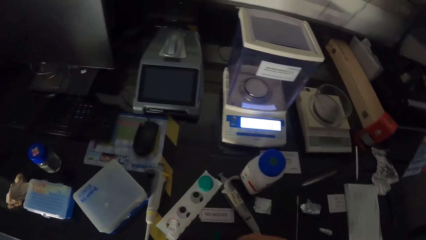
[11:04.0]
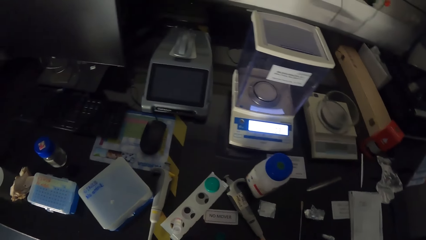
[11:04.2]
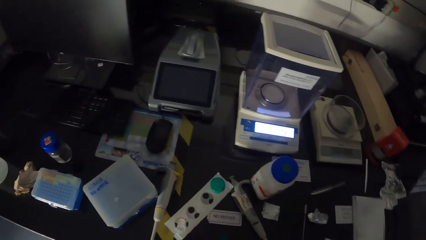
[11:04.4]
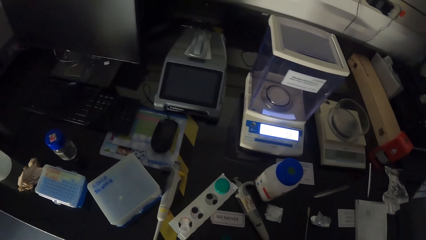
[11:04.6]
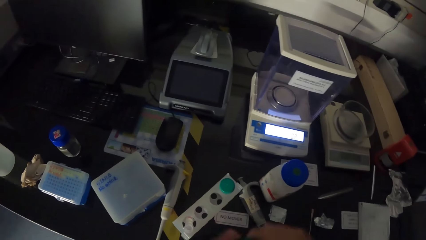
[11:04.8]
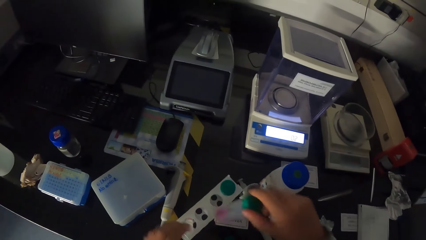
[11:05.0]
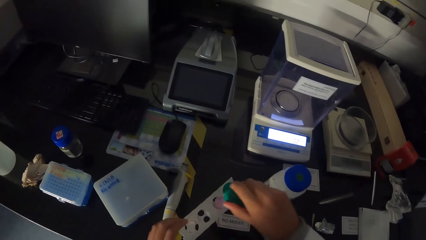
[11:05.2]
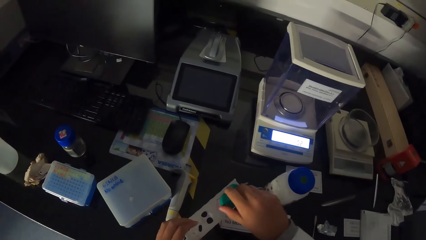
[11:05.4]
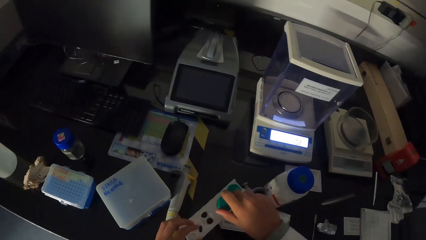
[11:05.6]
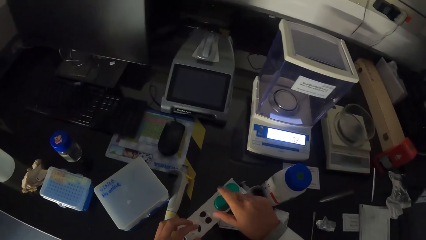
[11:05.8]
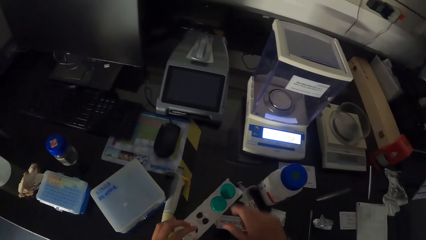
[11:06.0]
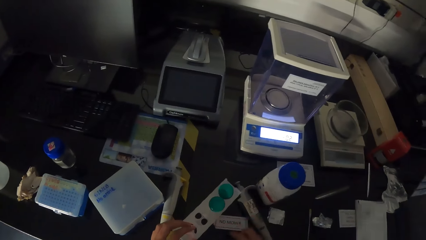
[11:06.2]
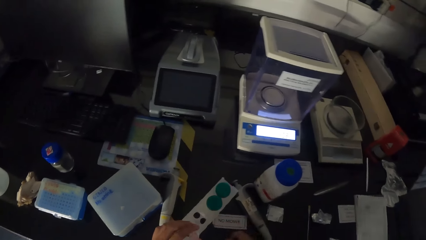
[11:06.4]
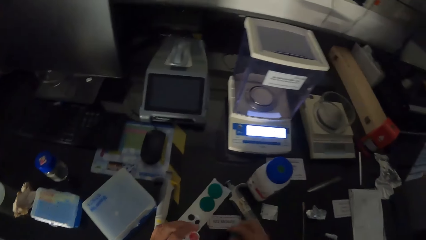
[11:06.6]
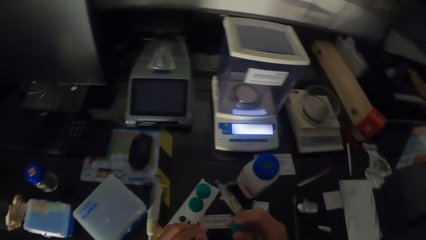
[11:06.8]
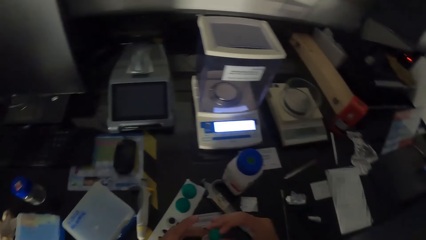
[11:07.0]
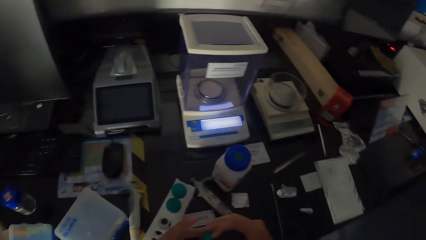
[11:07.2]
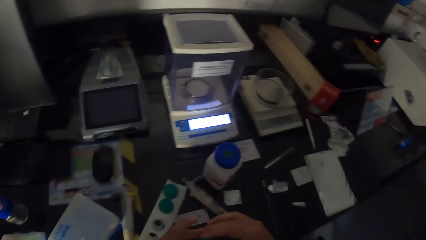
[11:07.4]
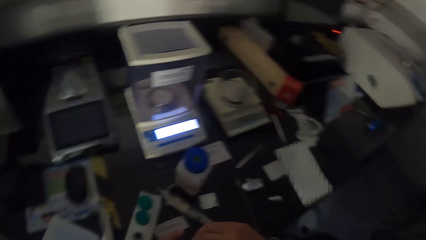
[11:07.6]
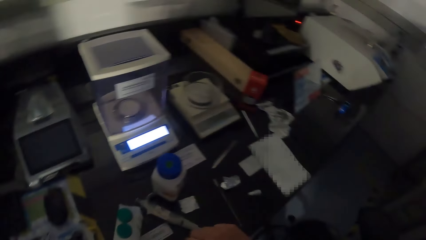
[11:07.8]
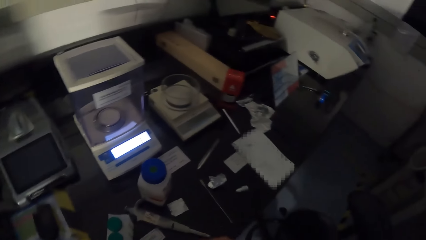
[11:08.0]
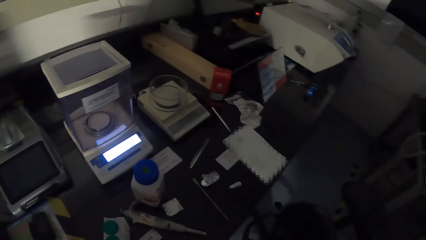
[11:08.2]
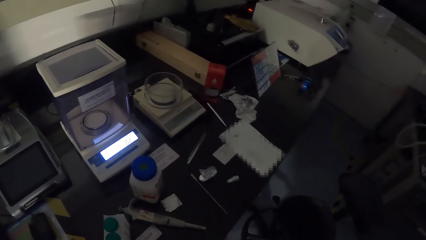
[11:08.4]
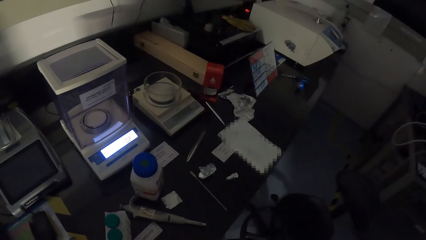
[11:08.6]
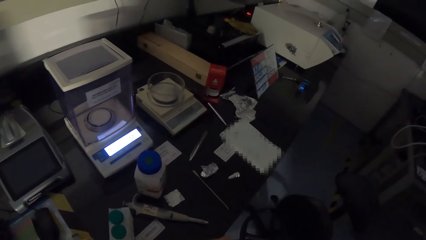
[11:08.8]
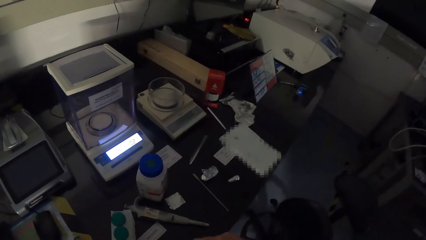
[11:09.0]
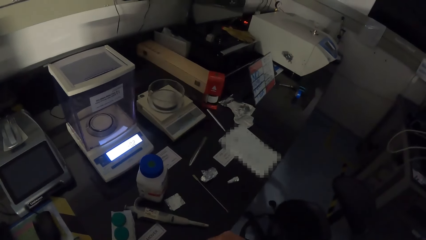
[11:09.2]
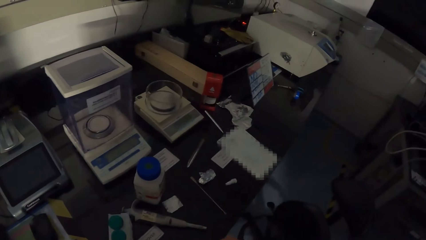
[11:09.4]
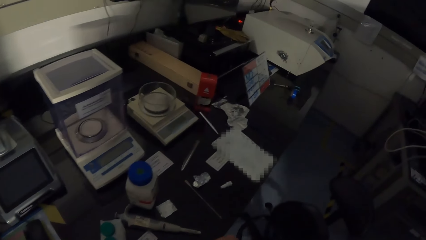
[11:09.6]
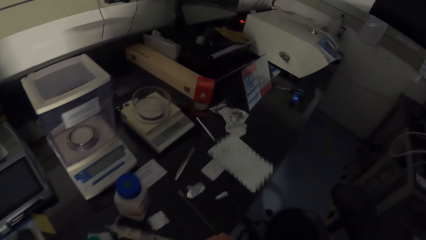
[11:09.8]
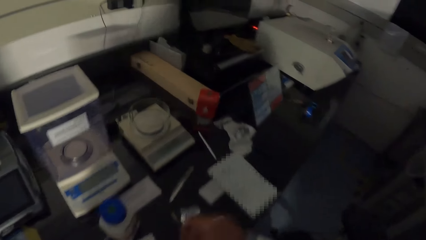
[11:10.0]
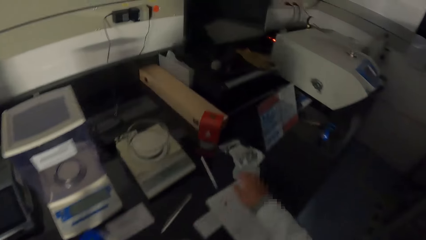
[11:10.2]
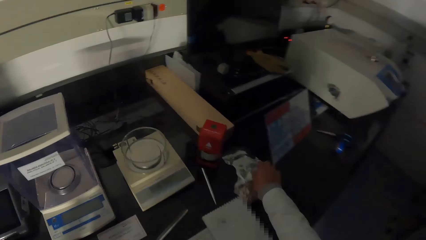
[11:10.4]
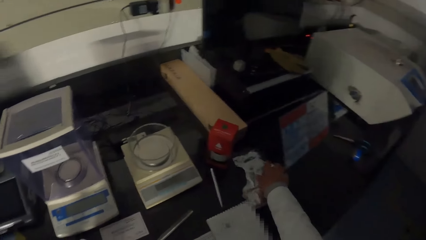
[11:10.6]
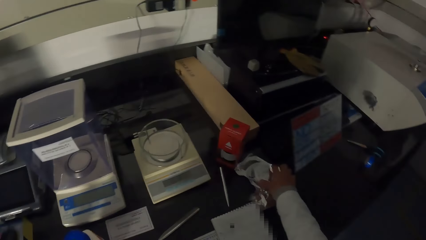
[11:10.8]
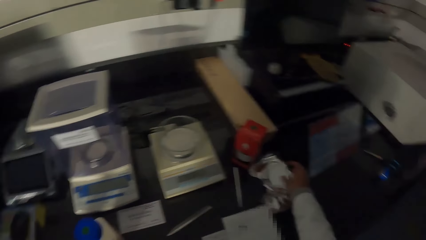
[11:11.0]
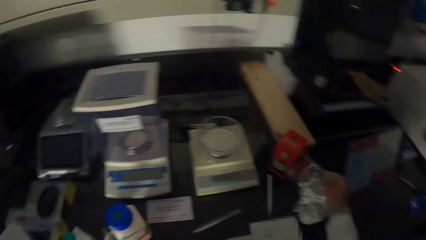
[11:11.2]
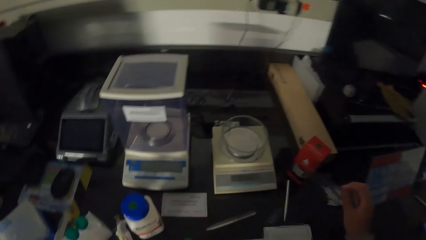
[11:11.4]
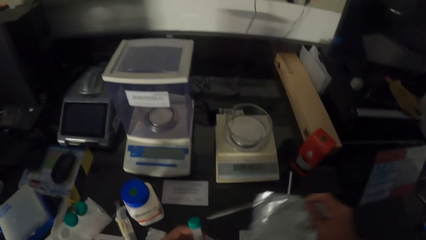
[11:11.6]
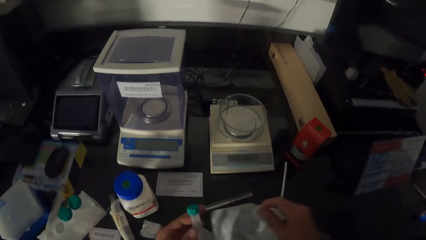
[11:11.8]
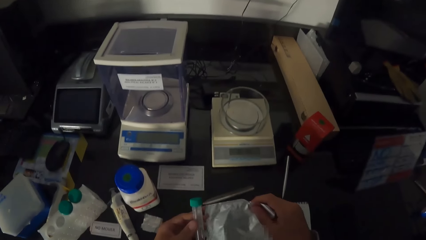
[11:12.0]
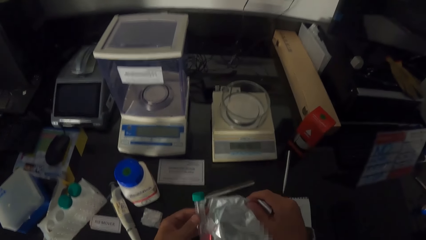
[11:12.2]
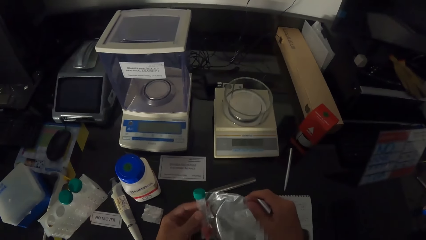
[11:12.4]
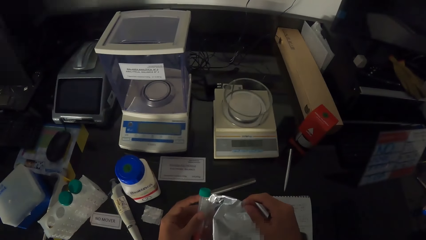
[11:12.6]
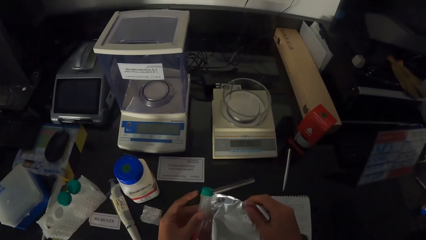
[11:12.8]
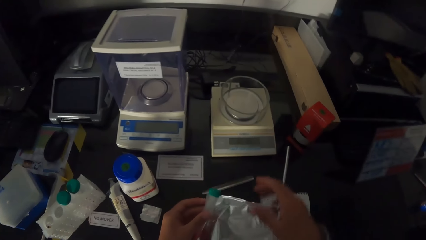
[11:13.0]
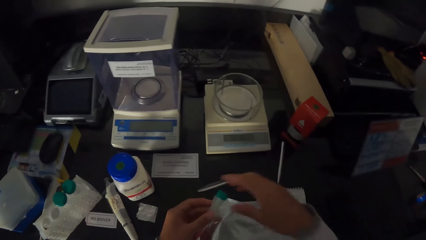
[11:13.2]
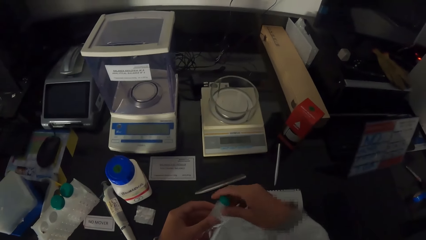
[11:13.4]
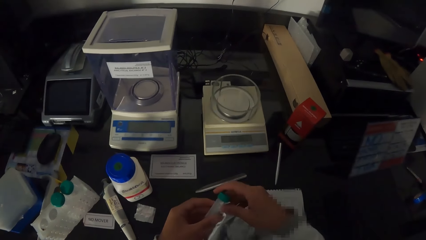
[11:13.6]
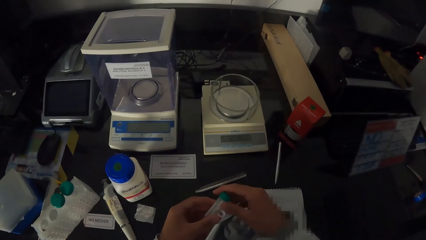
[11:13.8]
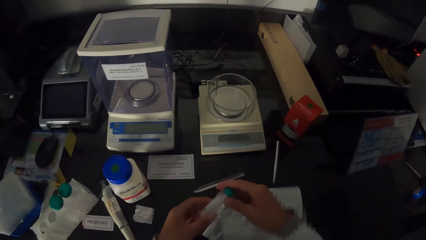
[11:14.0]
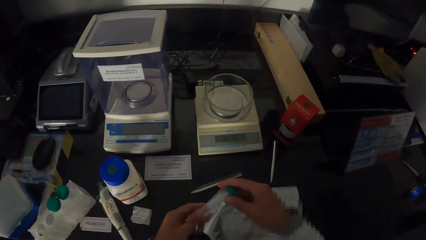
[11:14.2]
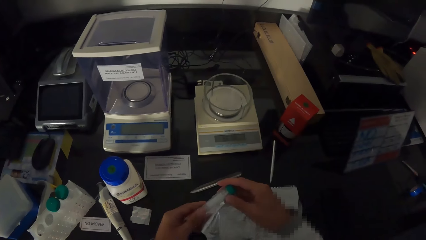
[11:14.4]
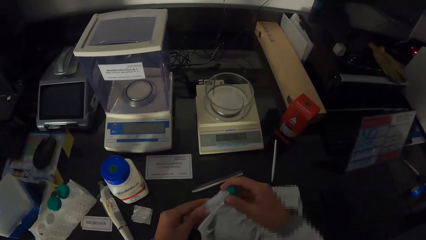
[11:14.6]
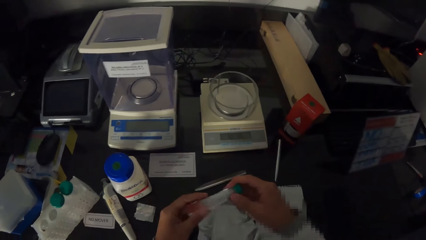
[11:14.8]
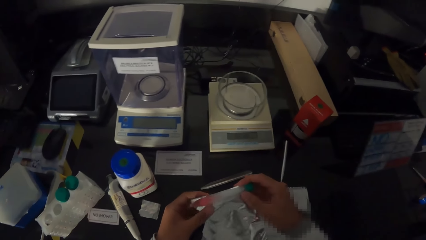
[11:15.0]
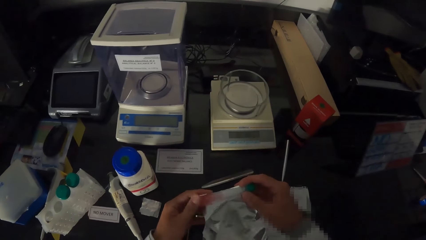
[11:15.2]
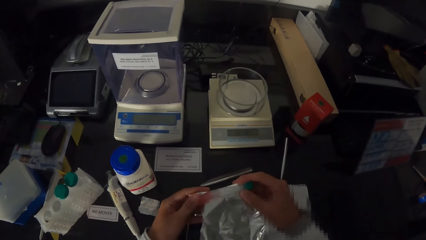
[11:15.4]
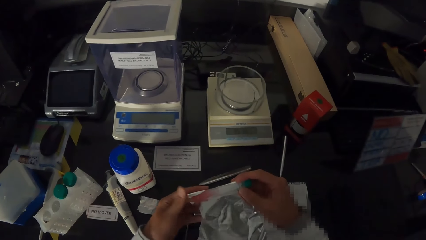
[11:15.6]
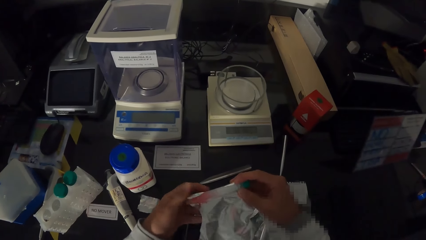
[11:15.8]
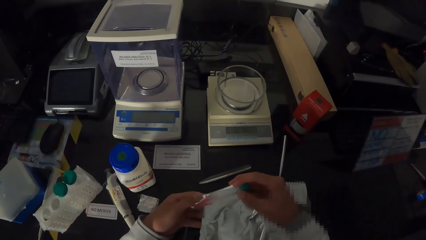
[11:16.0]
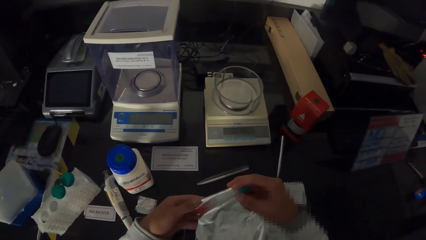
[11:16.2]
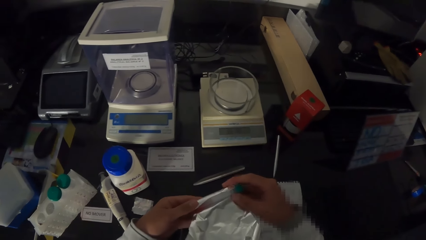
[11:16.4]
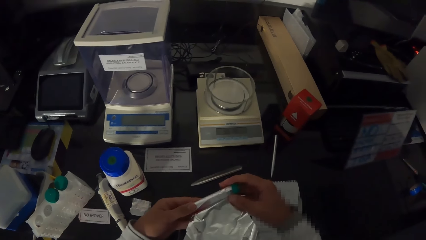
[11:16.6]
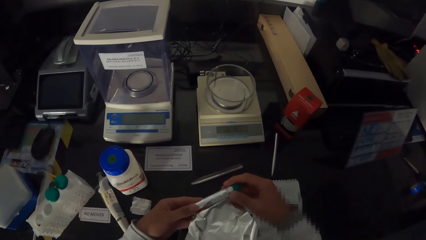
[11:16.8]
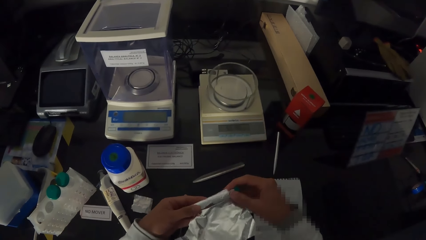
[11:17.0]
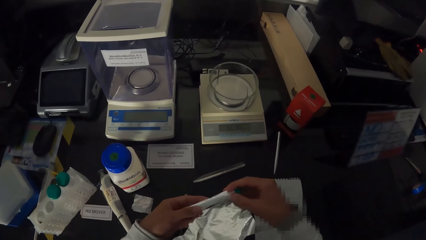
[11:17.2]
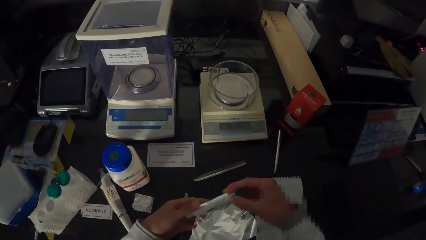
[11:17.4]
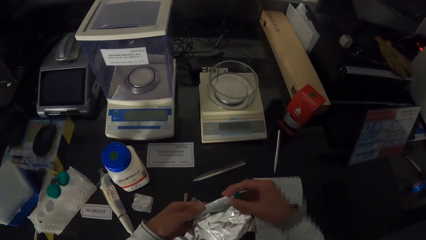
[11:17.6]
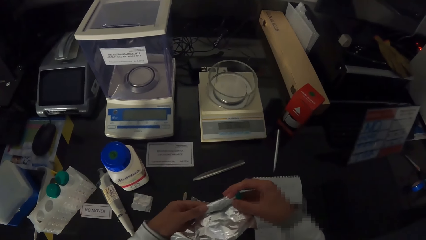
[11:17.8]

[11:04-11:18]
The camera wearer puts the test tube in the rack with his right hand. He holds hands. He picks up a foil paper with his right hand from the table. He wraps the foil paper around the test tube with his hands.

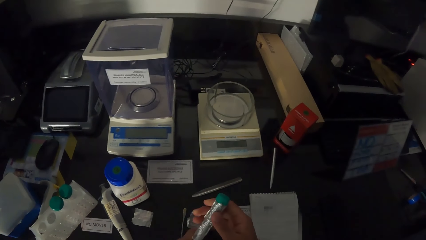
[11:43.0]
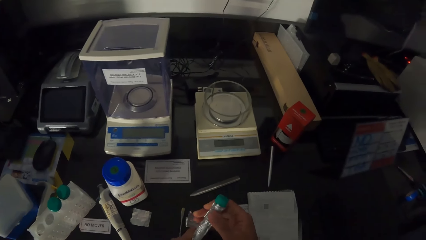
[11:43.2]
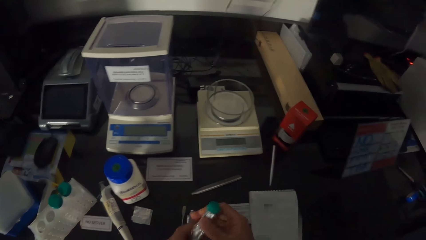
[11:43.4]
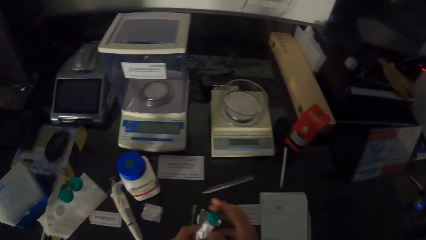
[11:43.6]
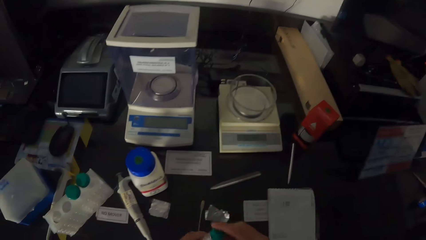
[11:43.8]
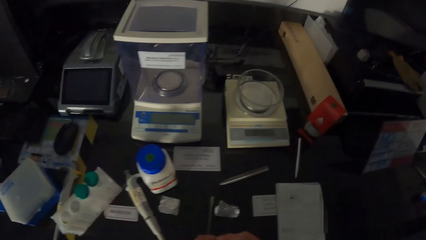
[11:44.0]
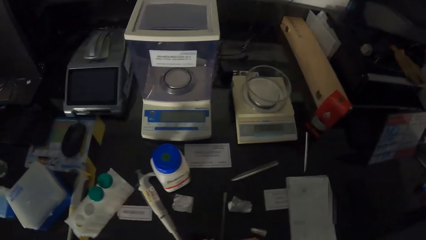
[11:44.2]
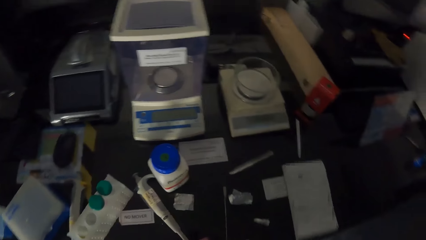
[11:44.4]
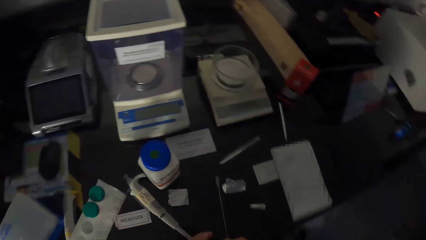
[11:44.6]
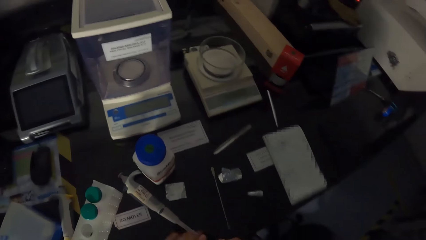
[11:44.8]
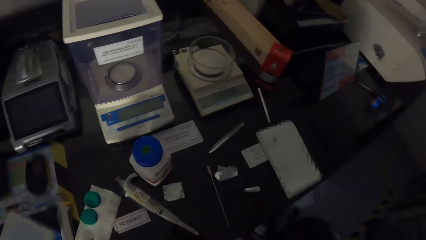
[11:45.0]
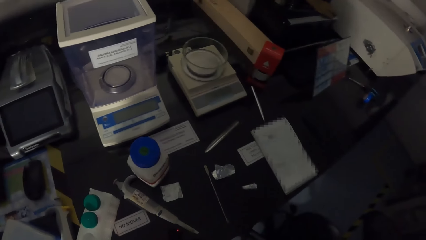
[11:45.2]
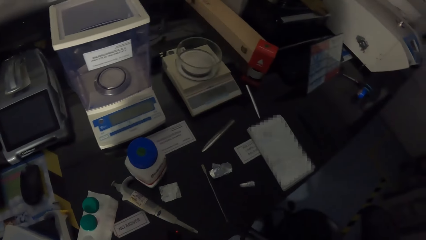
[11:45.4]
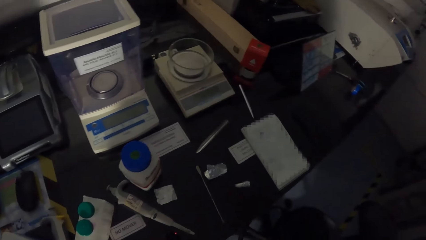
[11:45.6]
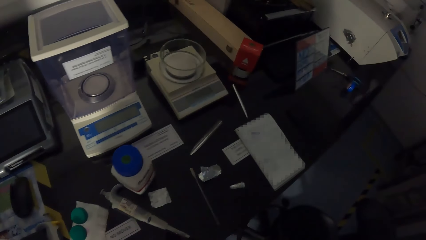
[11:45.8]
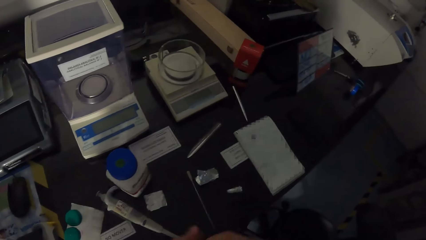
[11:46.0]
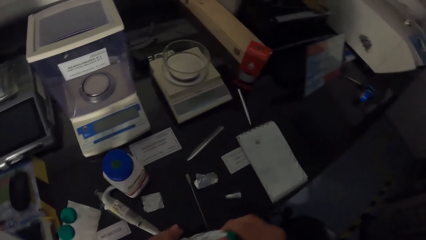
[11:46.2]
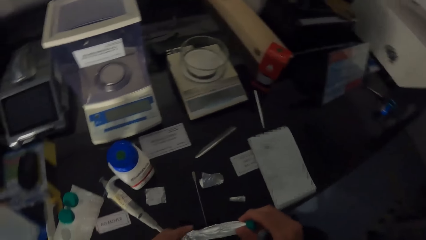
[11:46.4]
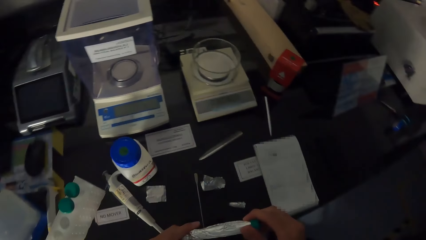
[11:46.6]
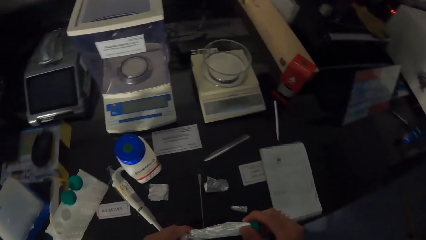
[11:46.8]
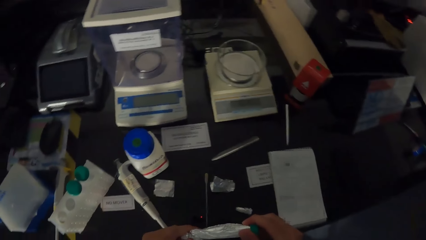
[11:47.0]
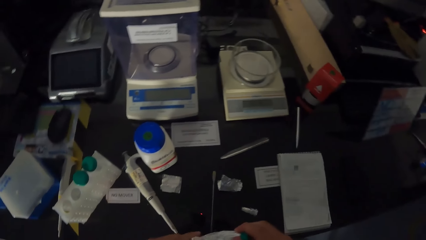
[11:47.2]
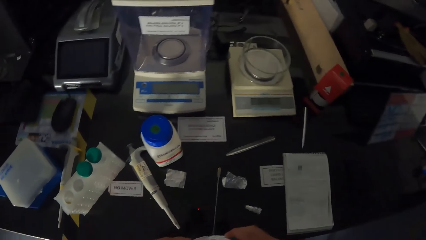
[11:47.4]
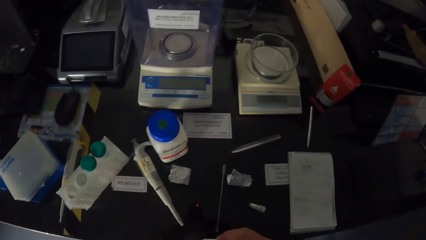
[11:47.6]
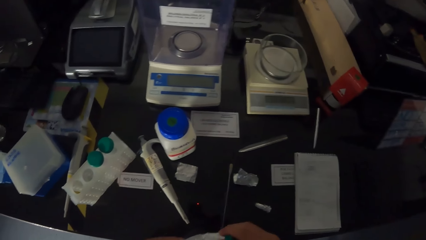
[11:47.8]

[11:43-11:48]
The camera wearer looks around. They hold the test tube with both hands.
